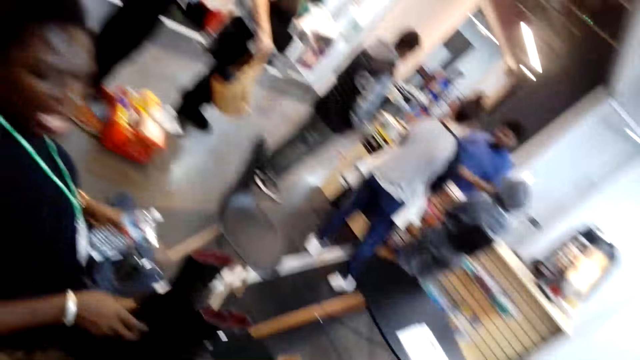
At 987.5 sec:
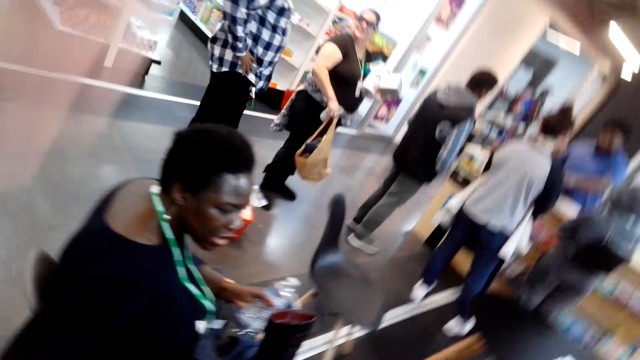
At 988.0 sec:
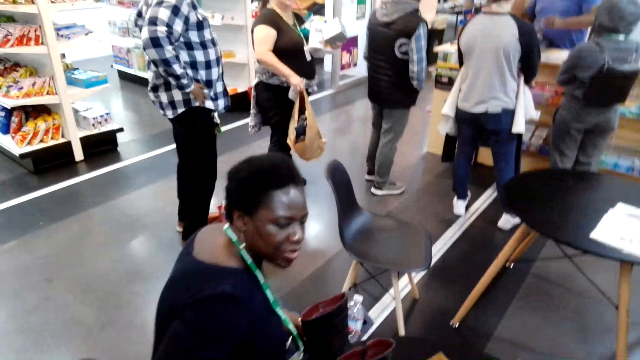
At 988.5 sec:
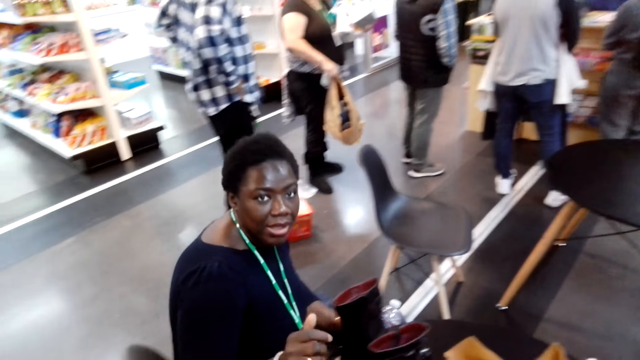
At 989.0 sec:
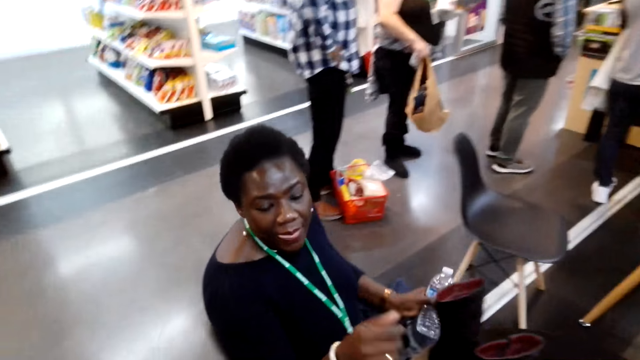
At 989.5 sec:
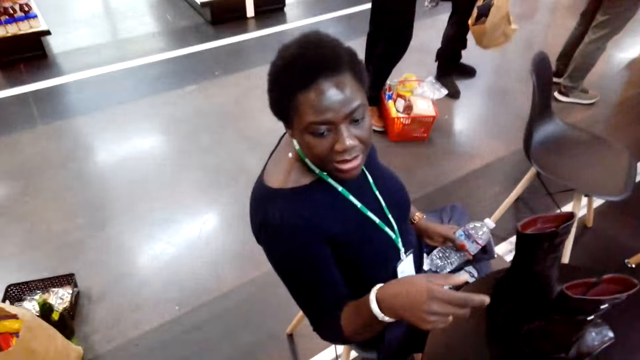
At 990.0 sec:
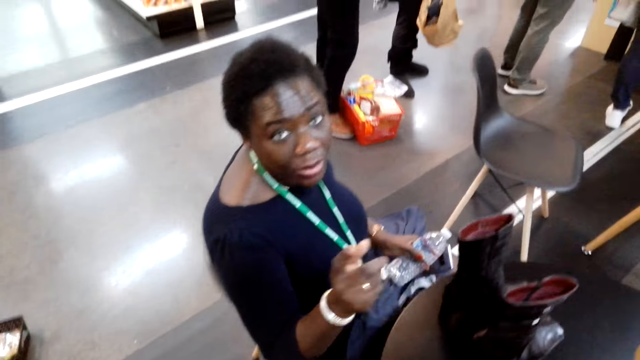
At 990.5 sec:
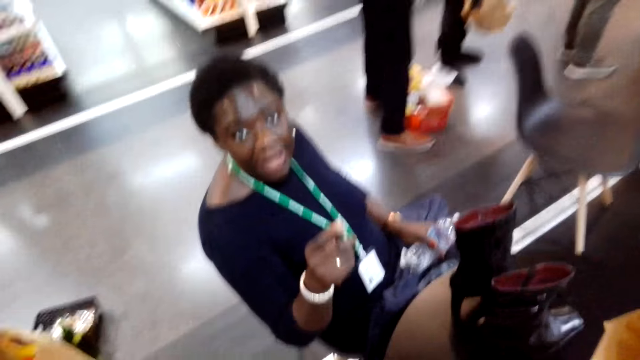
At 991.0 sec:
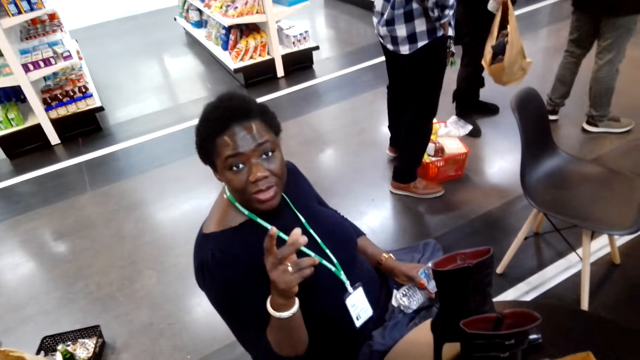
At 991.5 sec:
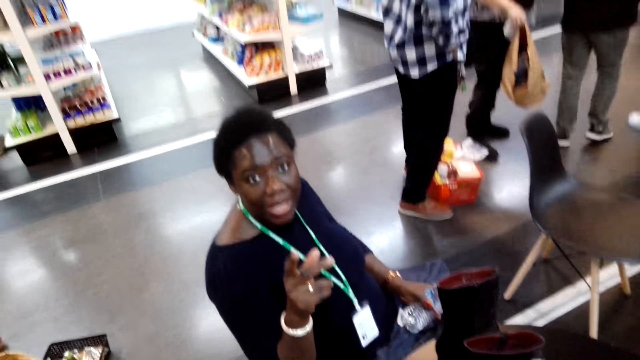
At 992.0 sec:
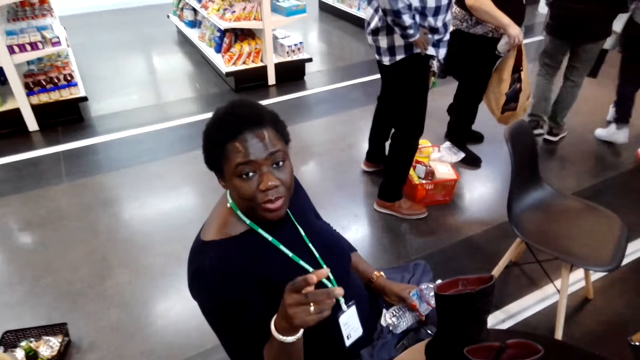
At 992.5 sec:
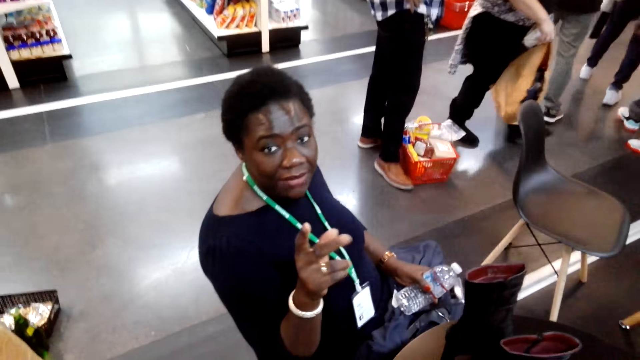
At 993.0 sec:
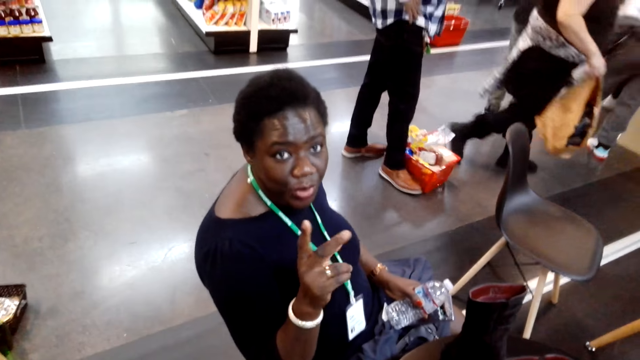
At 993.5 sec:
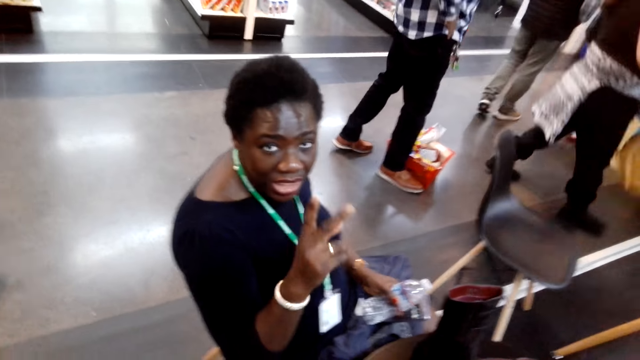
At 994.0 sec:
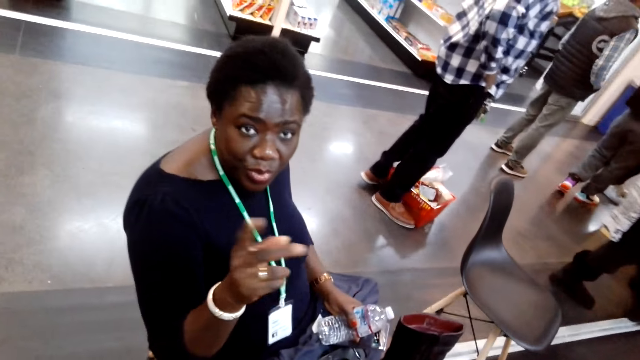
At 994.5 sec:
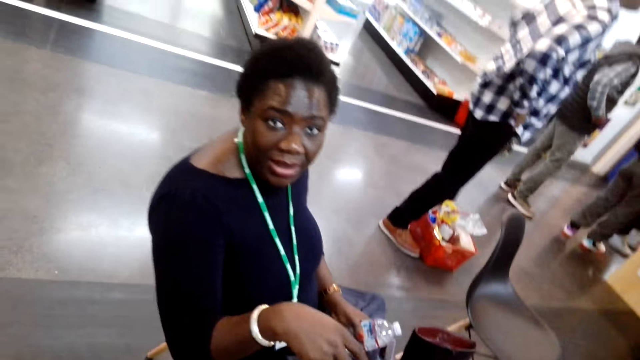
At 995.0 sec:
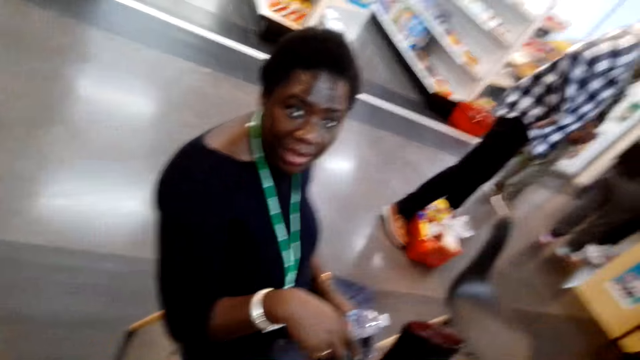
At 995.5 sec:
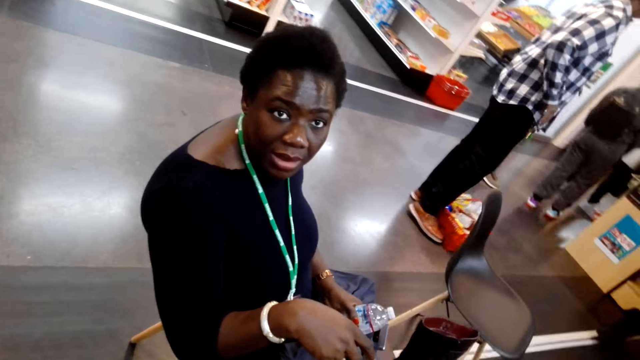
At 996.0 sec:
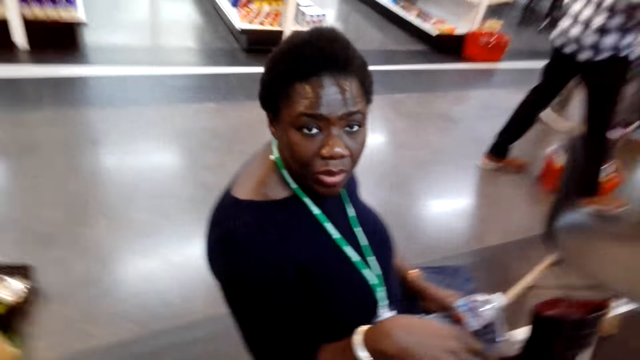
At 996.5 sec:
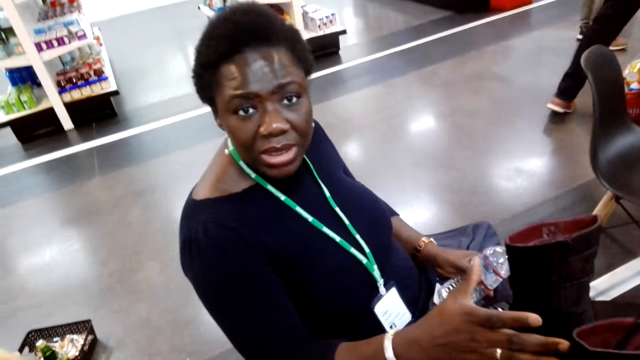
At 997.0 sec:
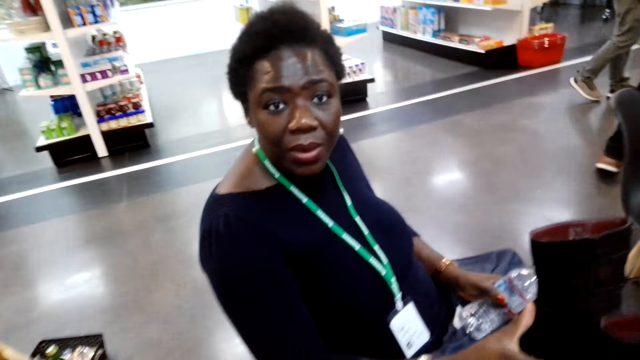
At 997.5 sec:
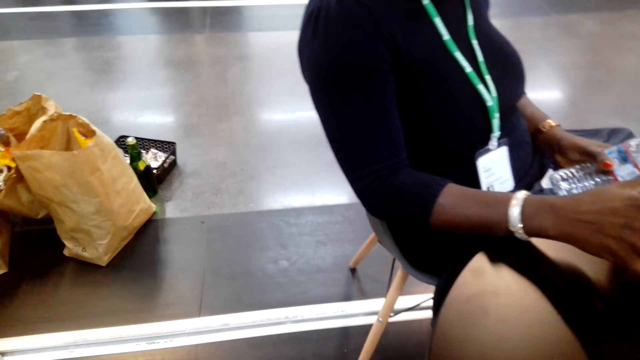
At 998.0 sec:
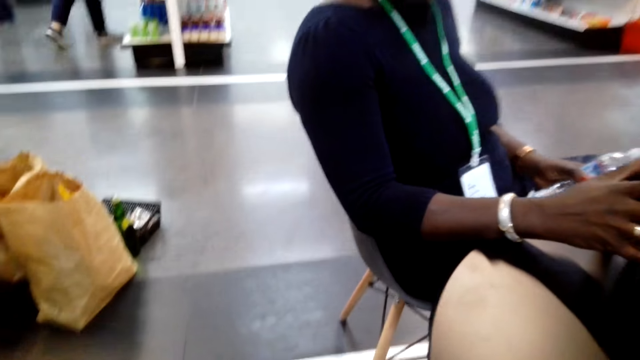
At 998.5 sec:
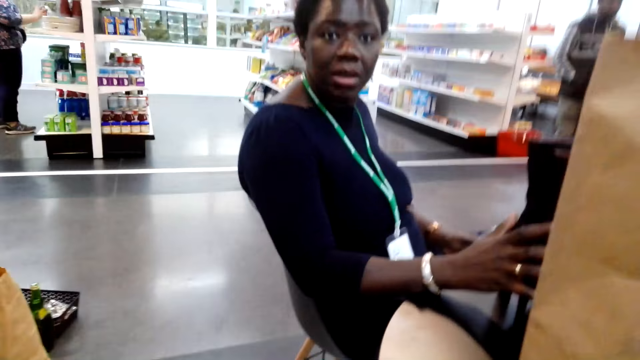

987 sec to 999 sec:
A man talks to the camera wearer. A lady talks to the camera wearer. Another man moves hands. The lady raises hands. A third man moves legs. Another lady walks forward. The third man pushes a shopping basket. The camera wearer talks to the first man. The first man talks to the camera wearer.

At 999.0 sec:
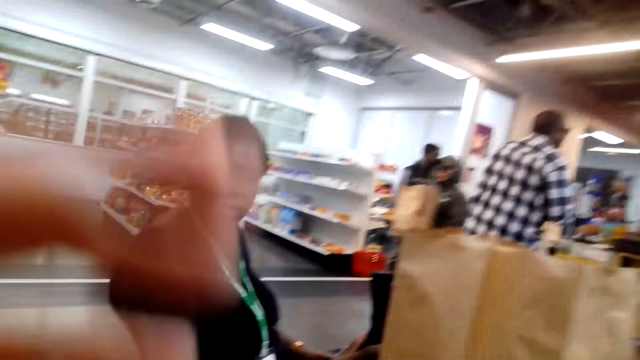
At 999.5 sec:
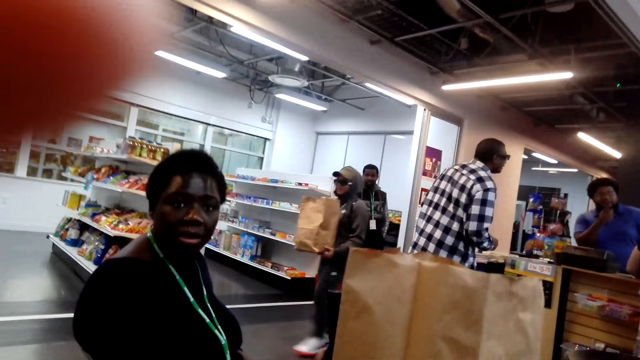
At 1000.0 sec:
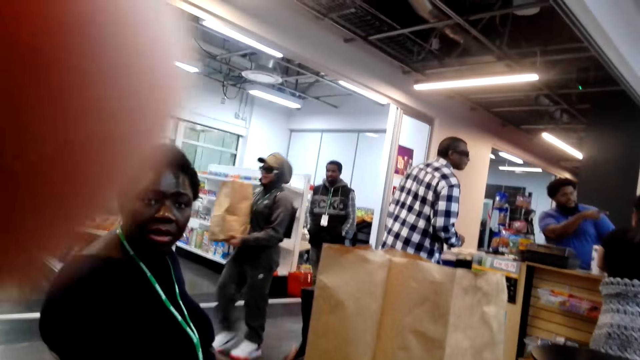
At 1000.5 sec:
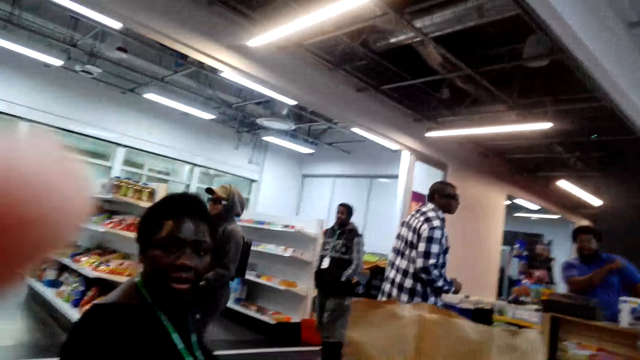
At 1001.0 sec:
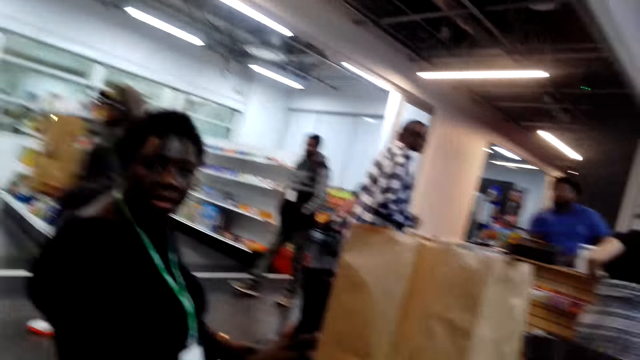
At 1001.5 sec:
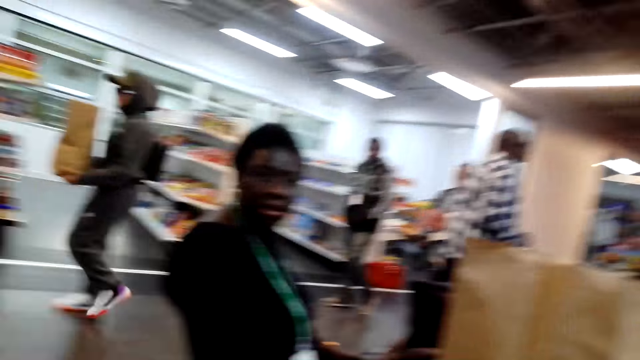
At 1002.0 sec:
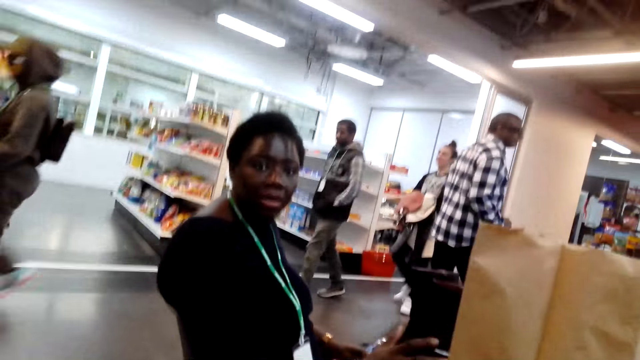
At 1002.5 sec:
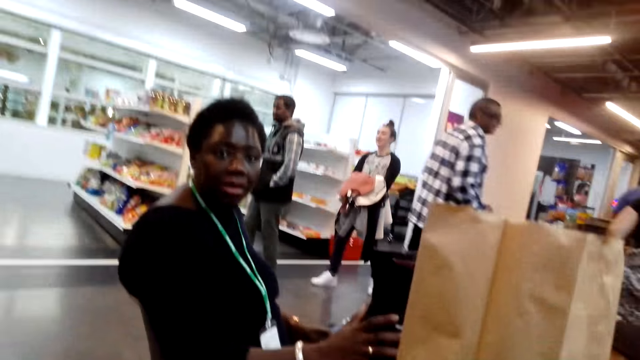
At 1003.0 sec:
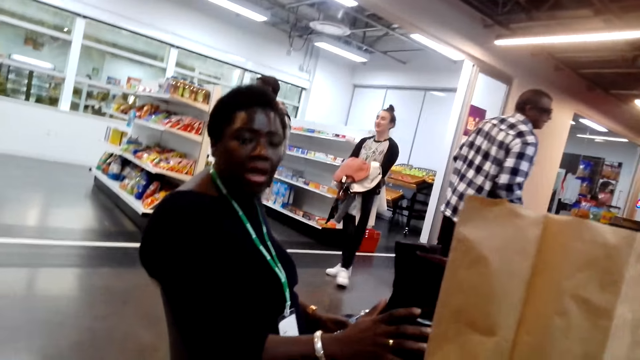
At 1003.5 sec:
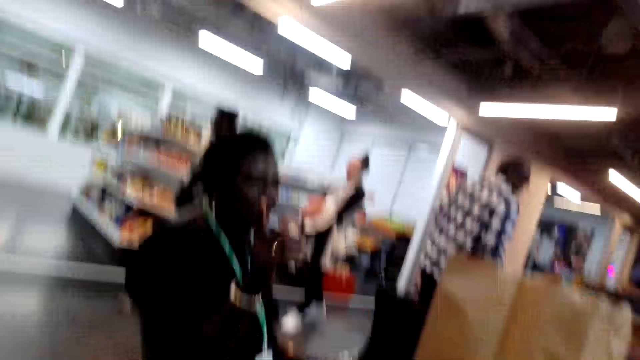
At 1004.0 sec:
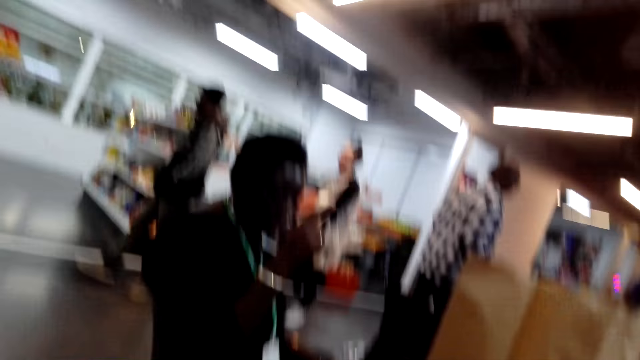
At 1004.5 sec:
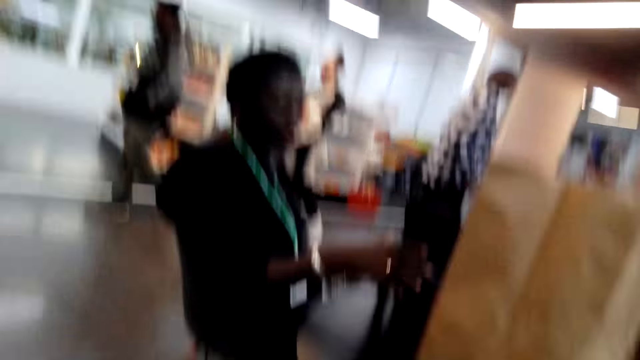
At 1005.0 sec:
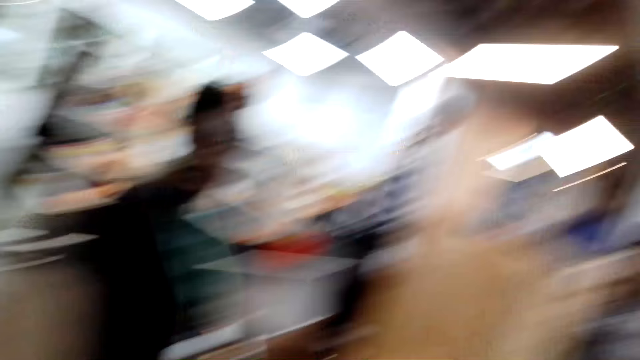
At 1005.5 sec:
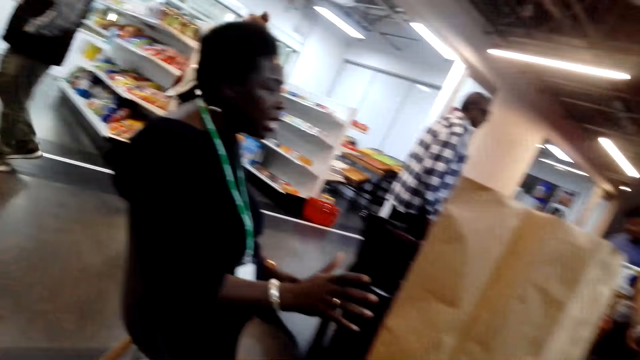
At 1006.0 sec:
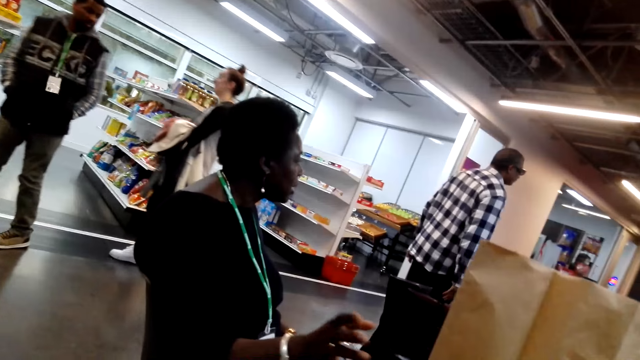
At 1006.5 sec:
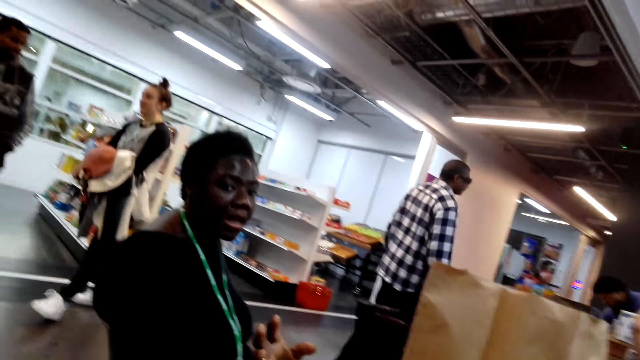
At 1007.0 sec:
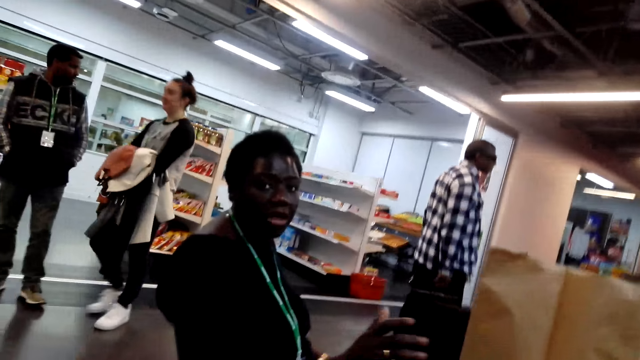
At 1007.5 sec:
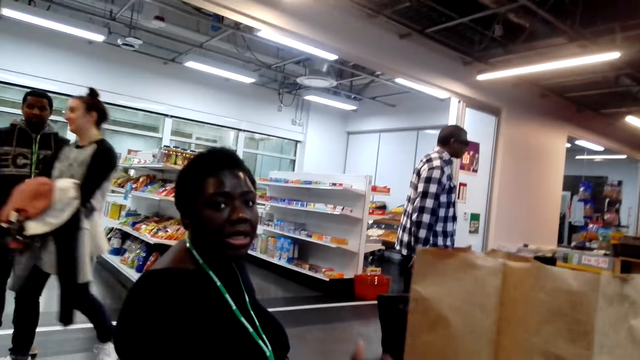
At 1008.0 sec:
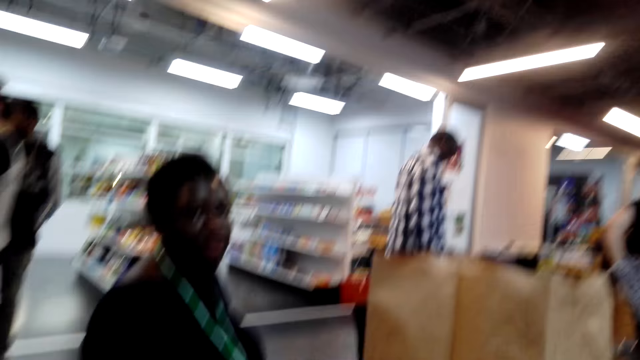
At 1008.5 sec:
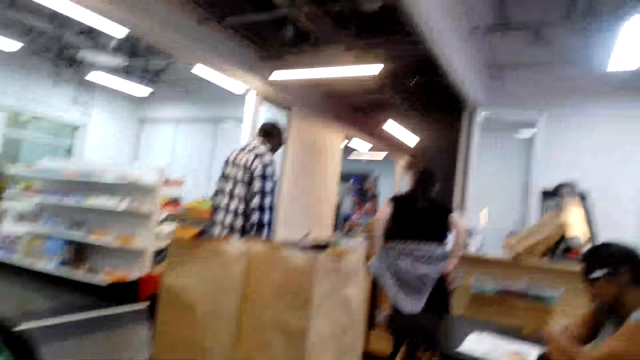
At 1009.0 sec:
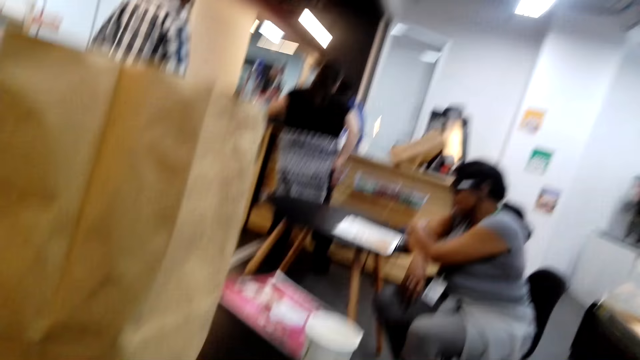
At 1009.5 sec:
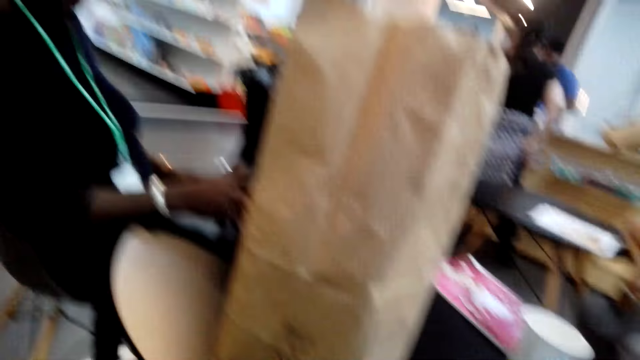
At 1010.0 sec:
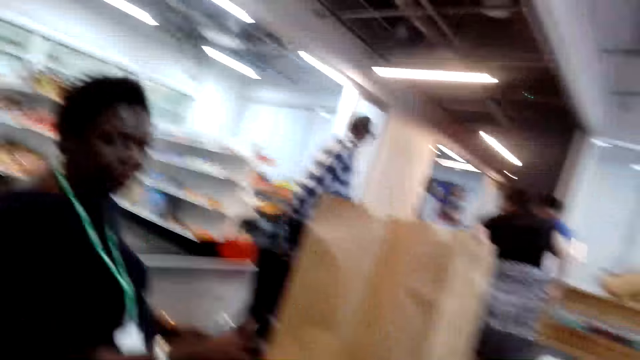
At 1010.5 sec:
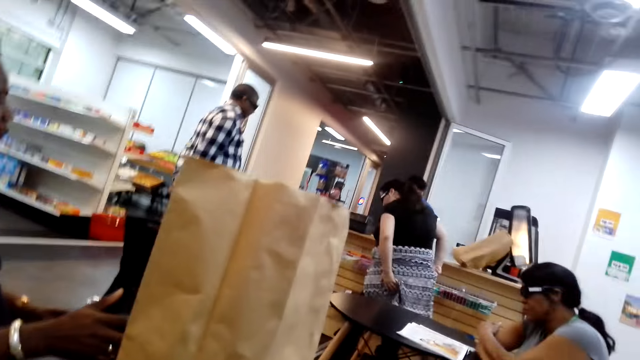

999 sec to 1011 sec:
The camera wearer talks to a man. They lift a hand. Another man moves a hand. A lady walks around. A third man walks around. Another lady walks around. The first man talks to the camera wearer. The third man turns back. A third lady talks to the camera wearer. The camera wearer looks around.
